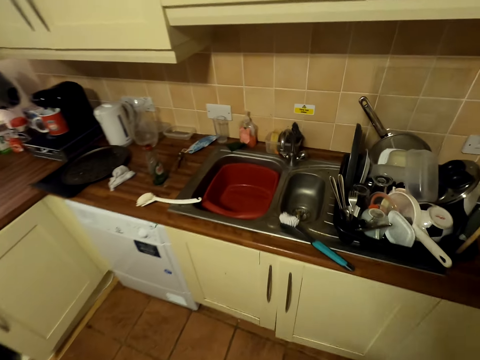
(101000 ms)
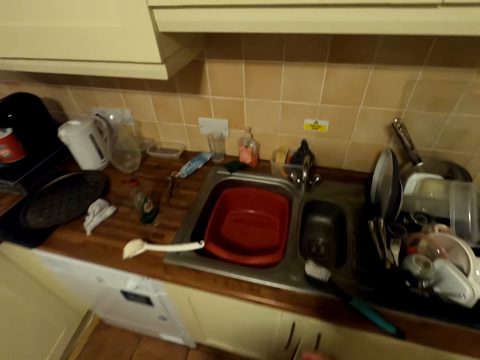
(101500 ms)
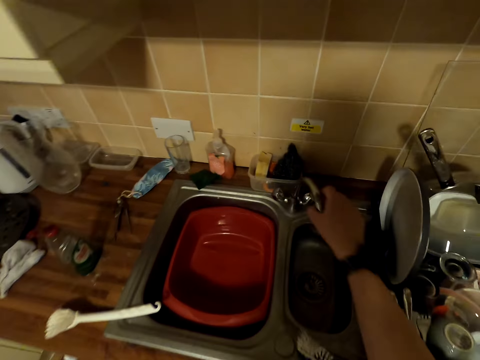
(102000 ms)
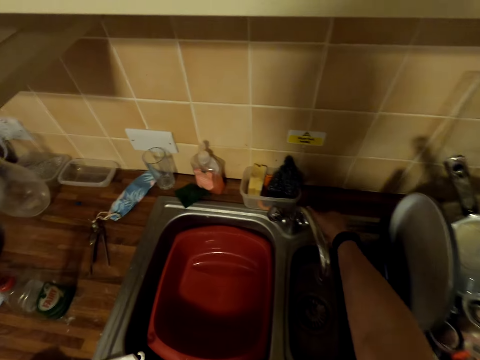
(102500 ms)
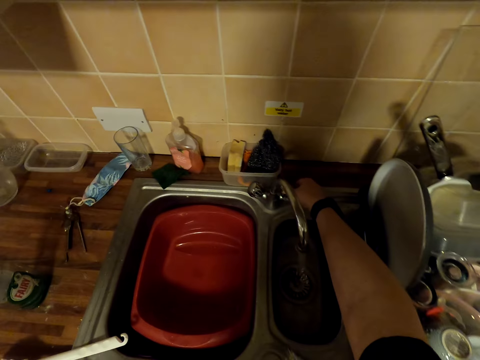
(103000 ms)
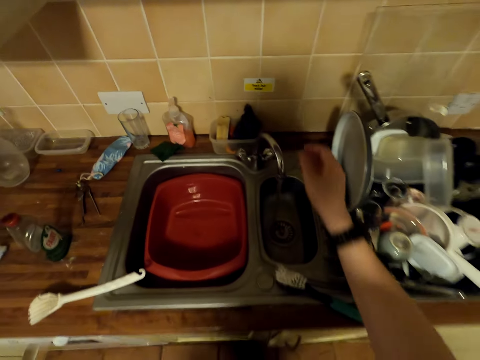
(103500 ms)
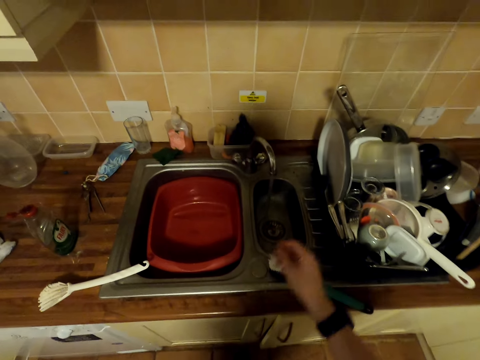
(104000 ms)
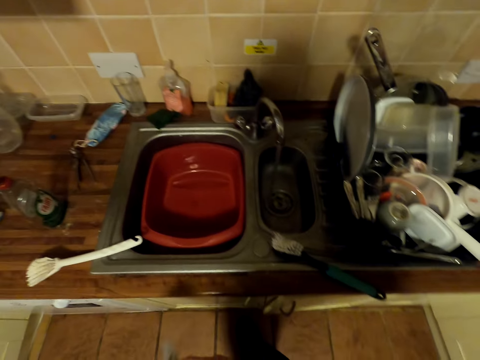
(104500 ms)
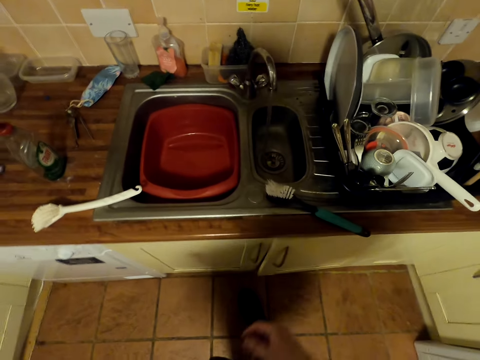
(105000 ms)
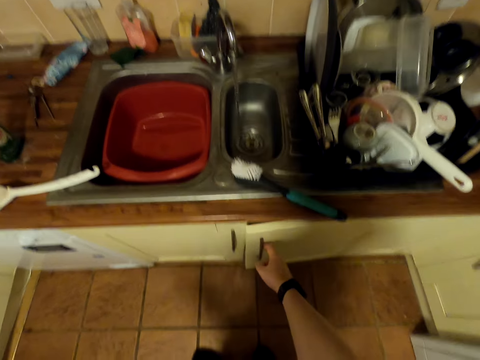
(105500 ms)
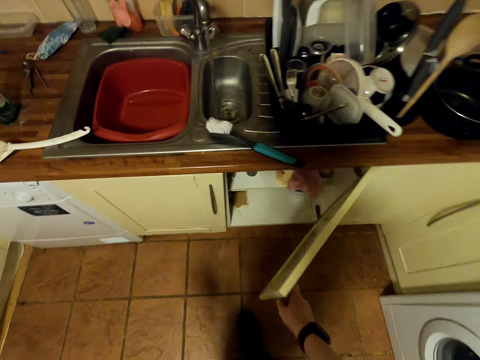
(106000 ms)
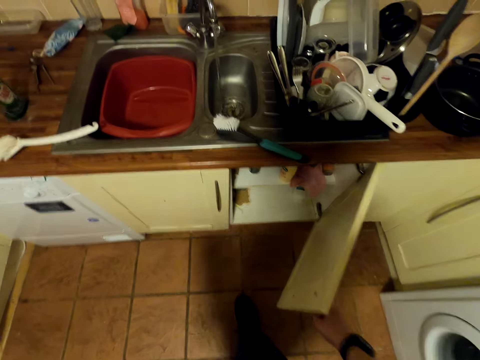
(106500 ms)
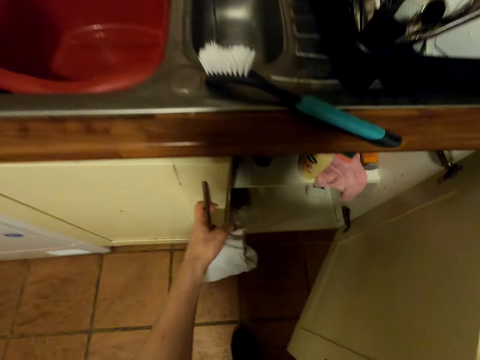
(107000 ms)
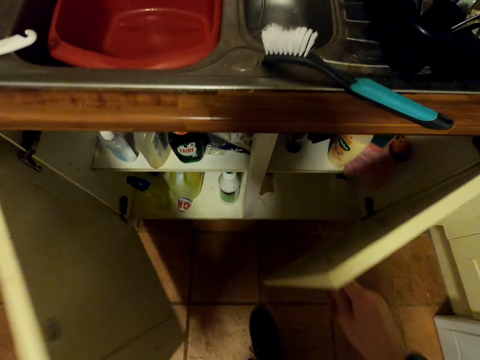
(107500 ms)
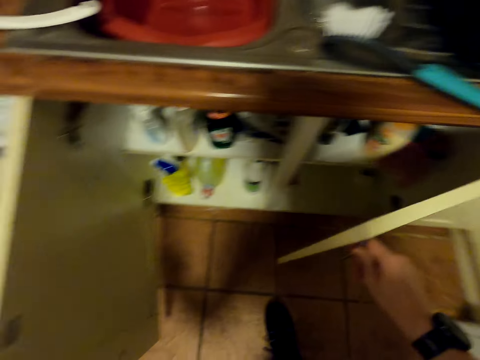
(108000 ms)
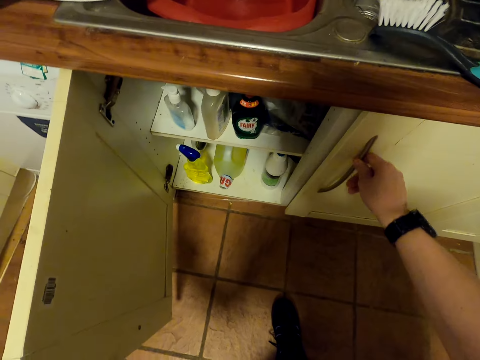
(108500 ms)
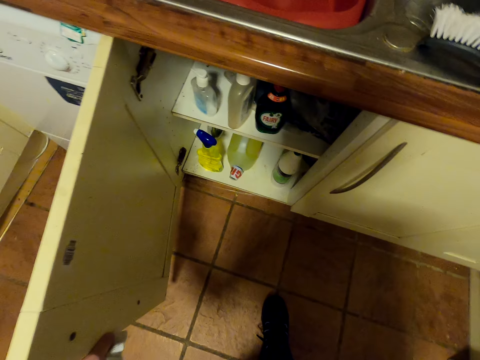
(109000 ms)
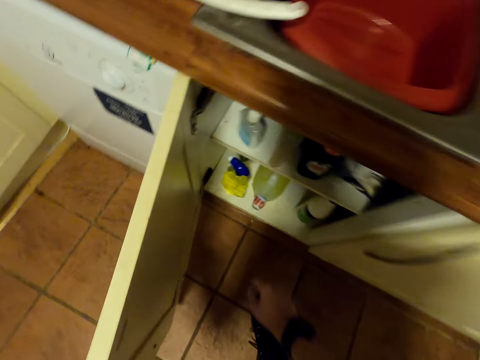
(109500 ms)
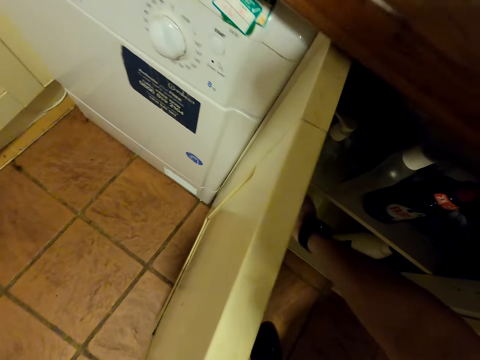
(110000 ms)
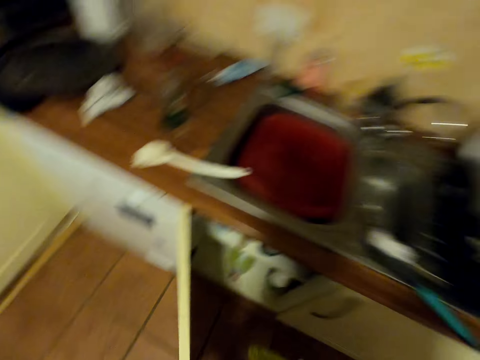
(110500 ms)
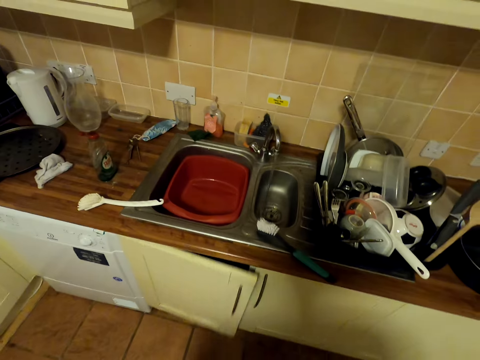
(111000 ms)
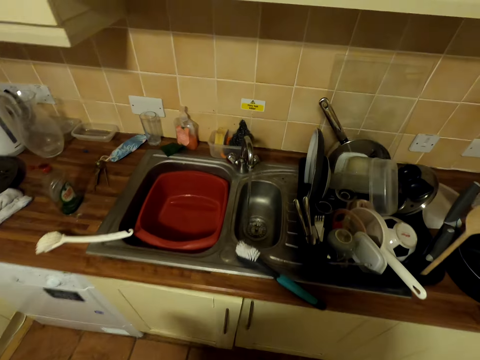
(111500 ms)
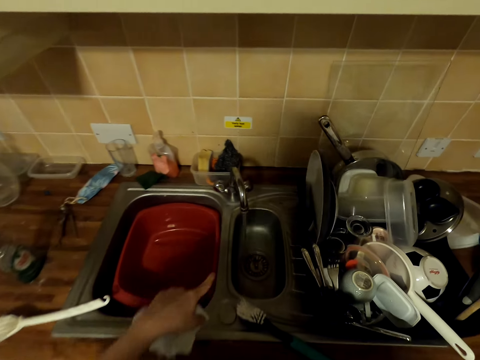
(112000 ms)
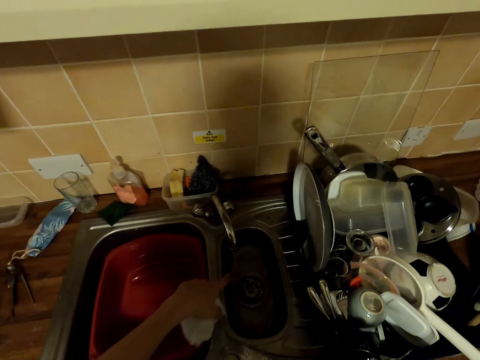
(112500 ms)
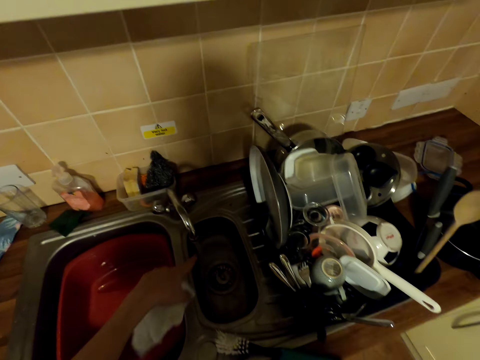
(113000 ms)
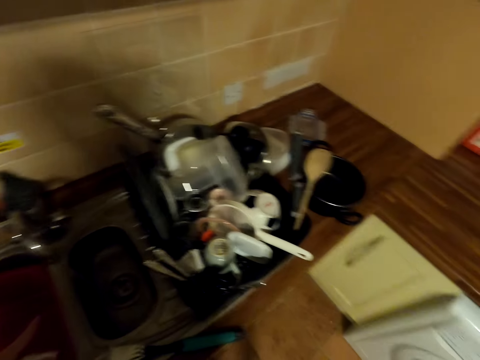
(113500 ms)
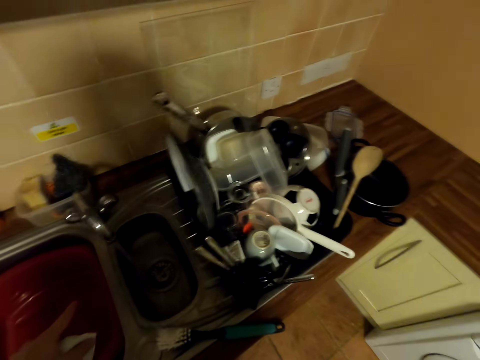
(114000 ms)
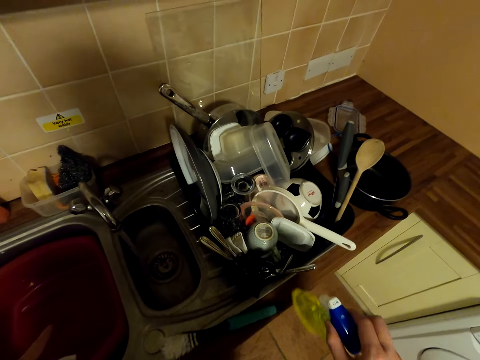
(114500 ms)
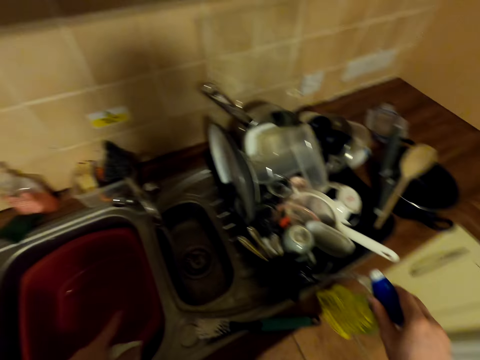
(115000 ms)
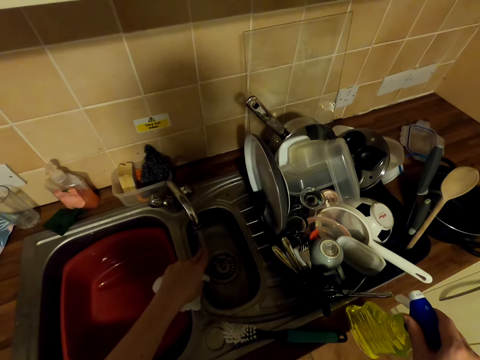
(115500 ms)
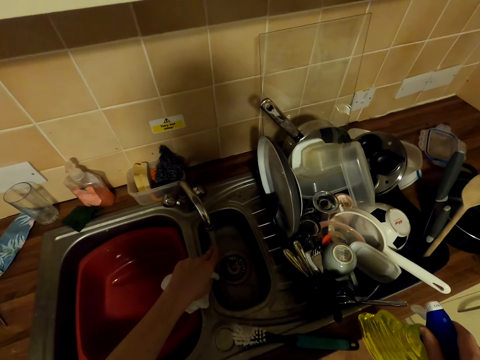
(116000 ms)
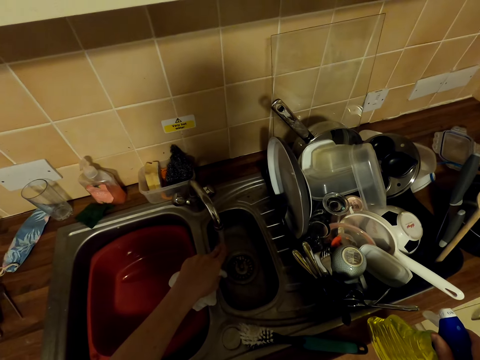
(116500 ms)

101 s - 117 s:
The camera wearer turns the tap on. They open the cabinet. They close the one cabinet. They pick up the liquid soap from the cabinet. They close the cabinet. They touch the running water. They wipe the sink.

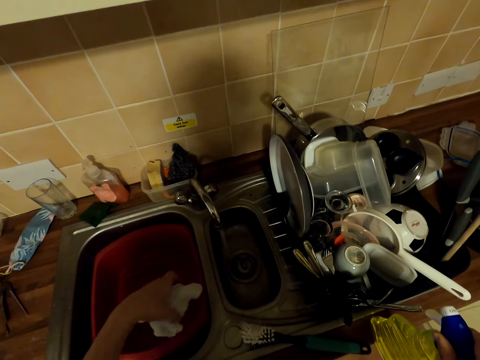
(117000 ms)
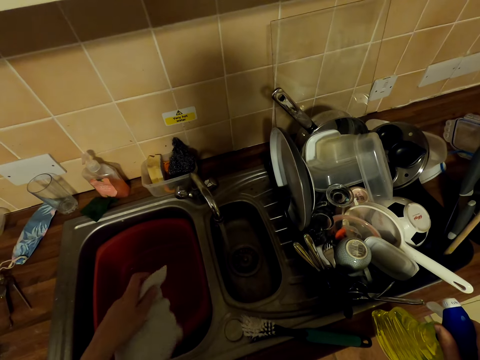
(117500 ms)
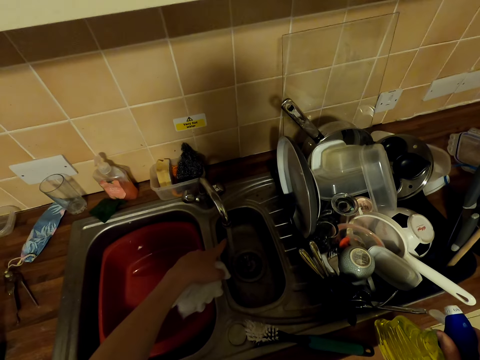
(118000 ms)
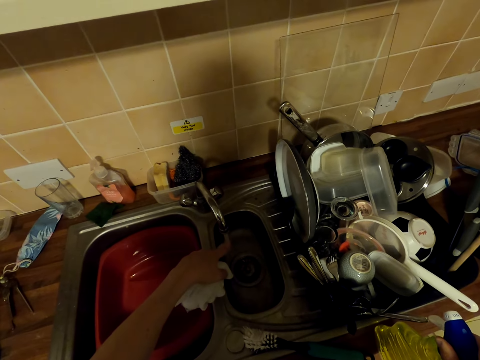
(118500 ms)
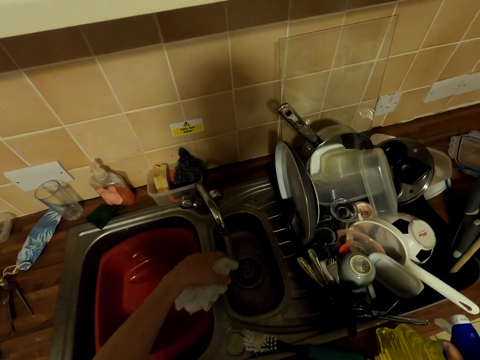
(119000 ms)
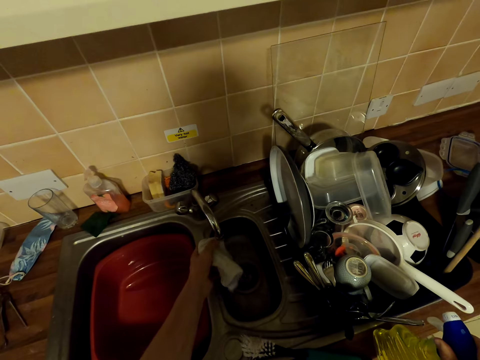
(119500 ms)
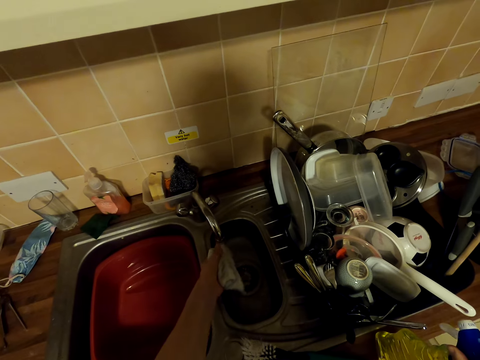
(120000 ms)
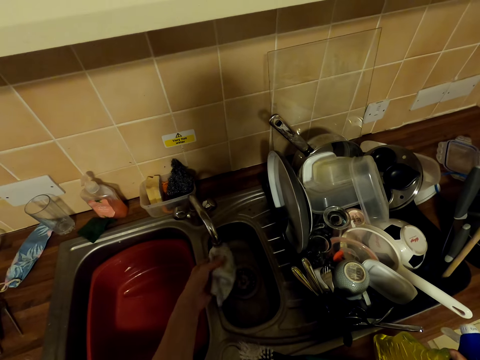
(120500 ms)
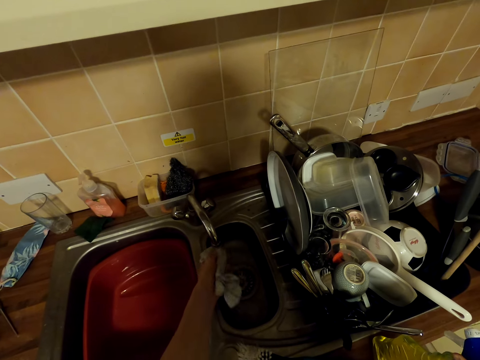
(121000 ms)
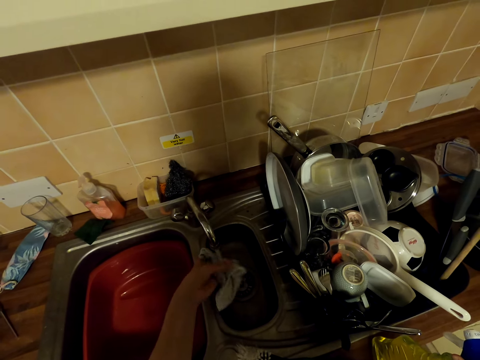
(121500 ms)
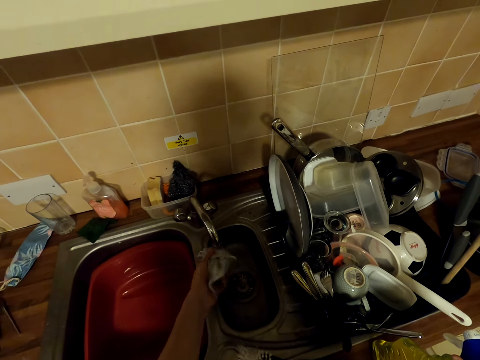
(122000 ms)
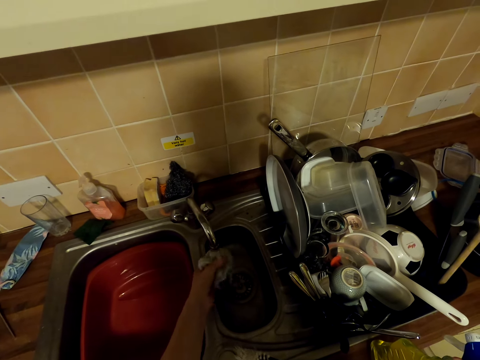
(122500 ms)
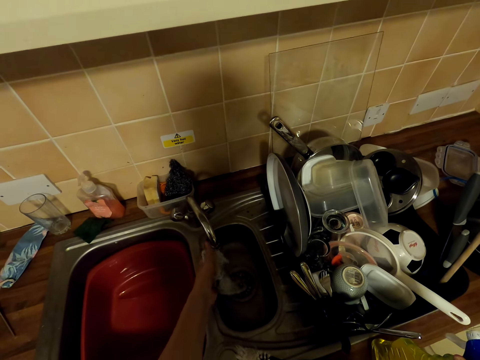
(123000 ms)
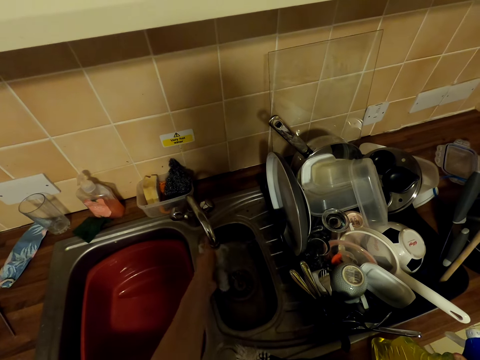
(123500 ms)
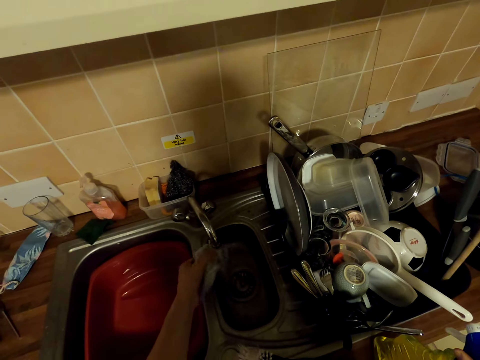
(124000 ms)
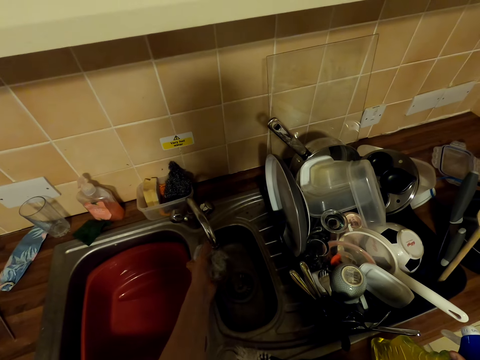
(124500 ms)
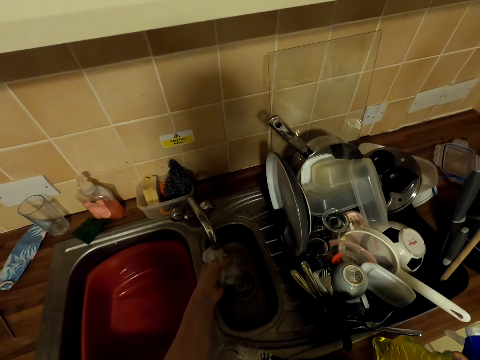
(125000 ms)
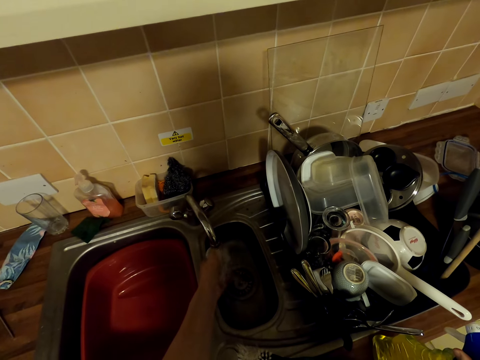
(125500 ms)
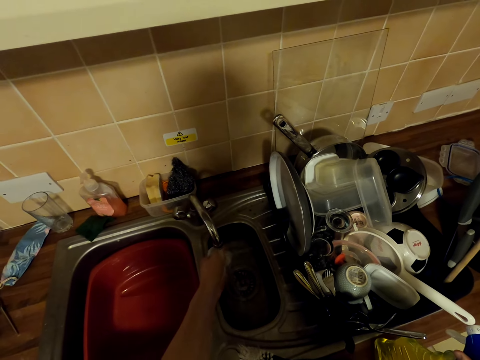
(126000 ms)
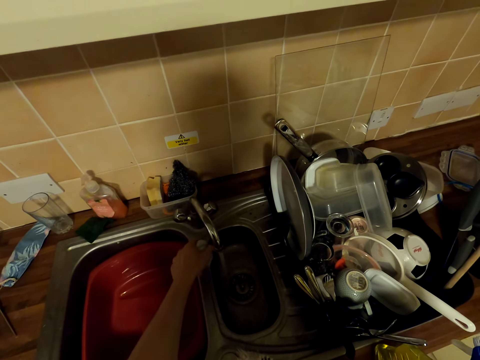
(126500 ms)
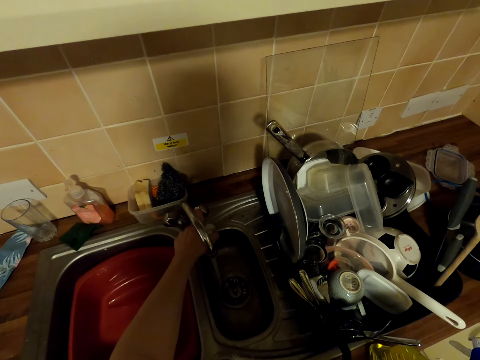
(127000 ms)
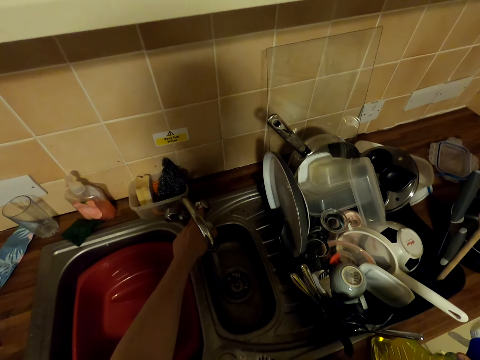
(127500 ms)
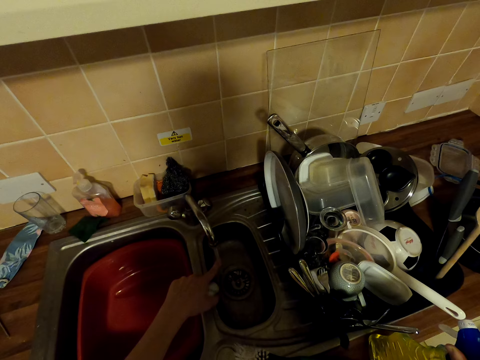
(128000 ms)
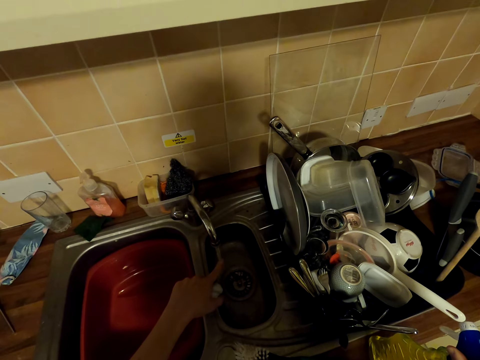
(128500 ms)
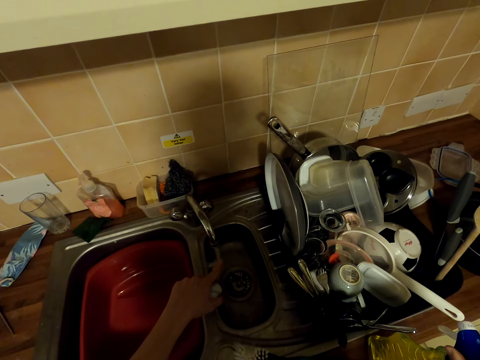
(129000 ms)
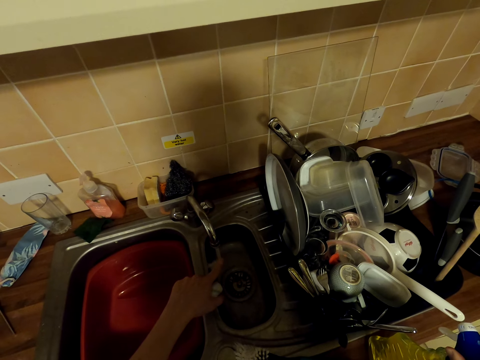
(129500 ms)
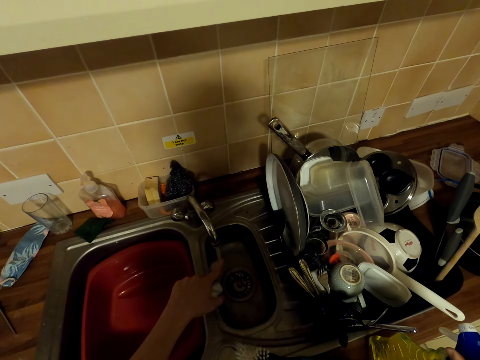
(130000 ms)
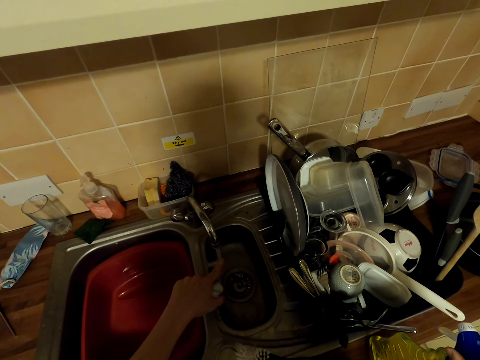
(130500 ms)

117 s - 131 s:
The camera wearer does something. They wash the washing towel in the tap on the sink. They touch the water with a finger. They close the tap.
